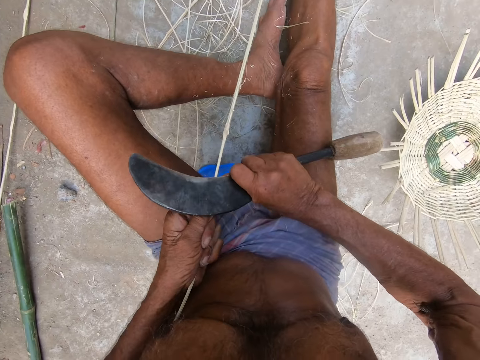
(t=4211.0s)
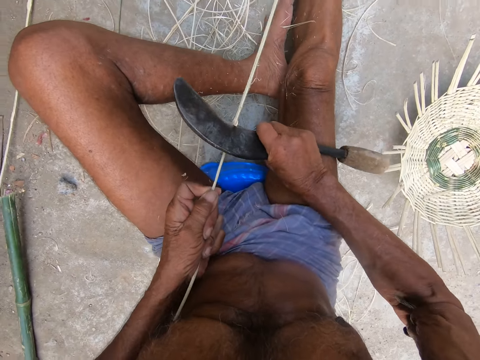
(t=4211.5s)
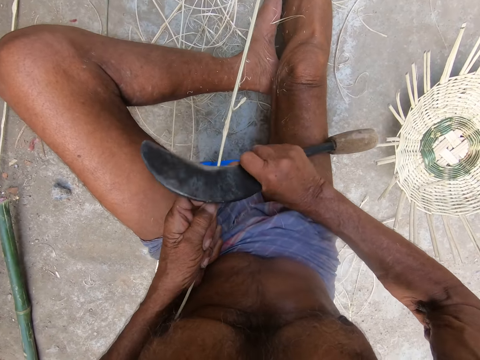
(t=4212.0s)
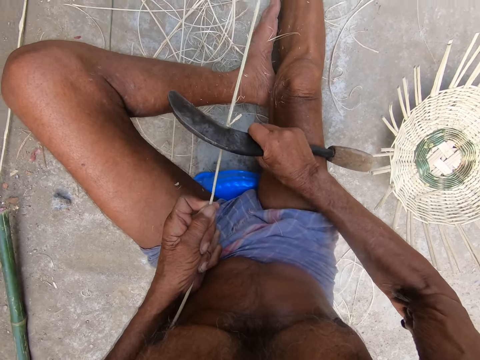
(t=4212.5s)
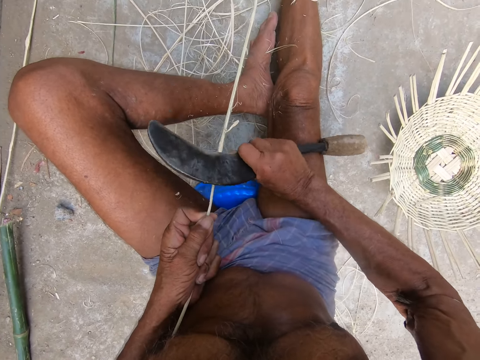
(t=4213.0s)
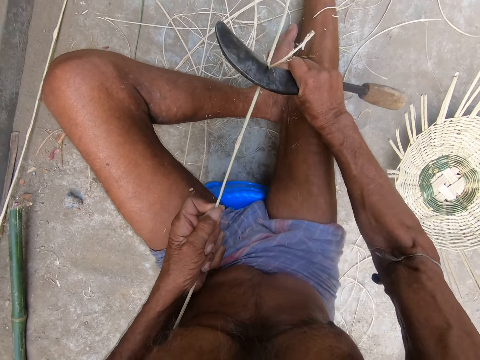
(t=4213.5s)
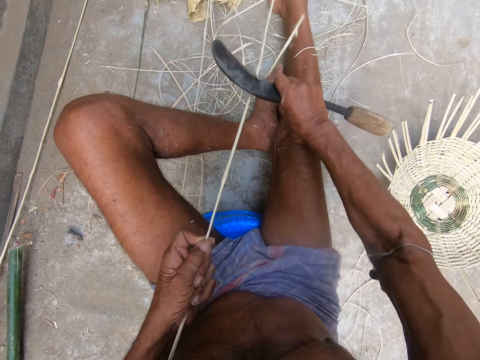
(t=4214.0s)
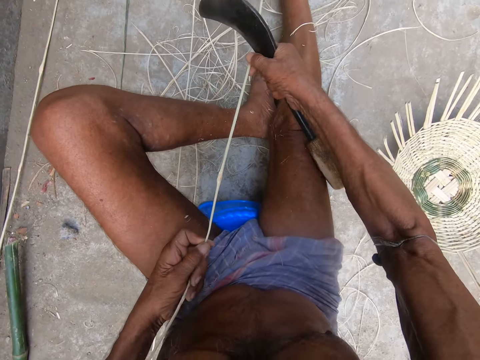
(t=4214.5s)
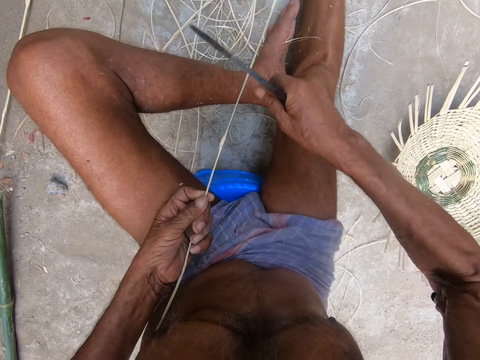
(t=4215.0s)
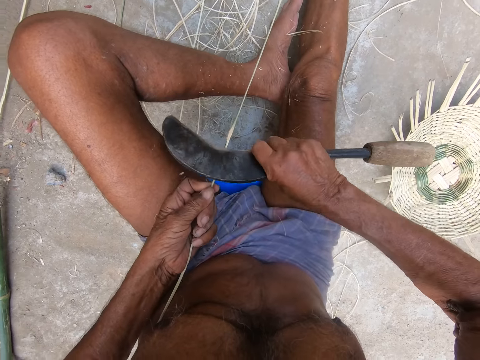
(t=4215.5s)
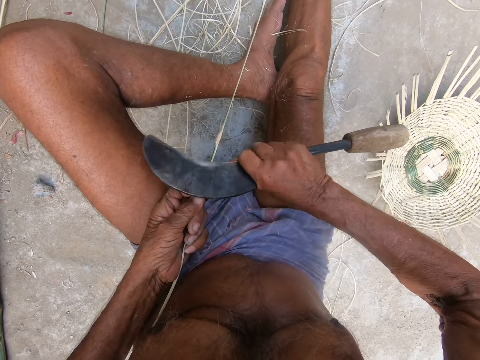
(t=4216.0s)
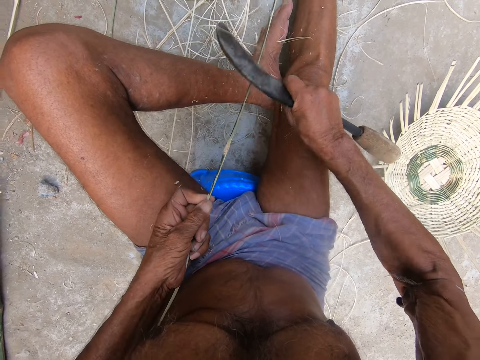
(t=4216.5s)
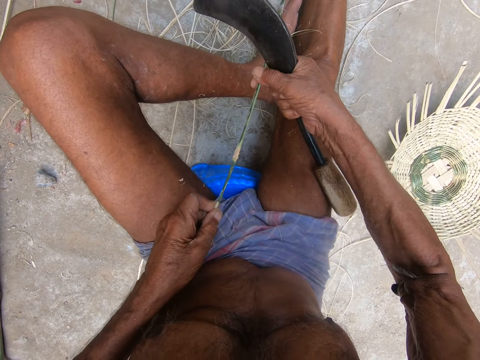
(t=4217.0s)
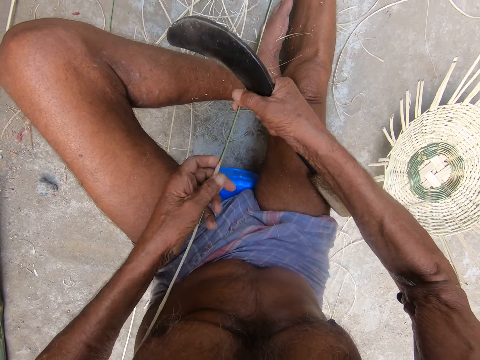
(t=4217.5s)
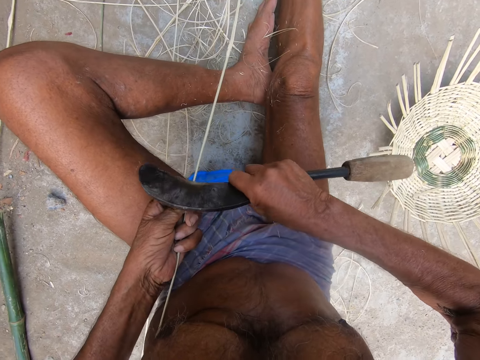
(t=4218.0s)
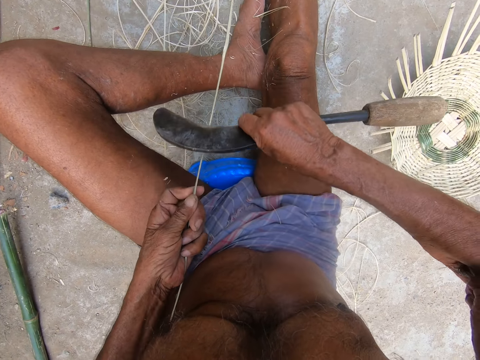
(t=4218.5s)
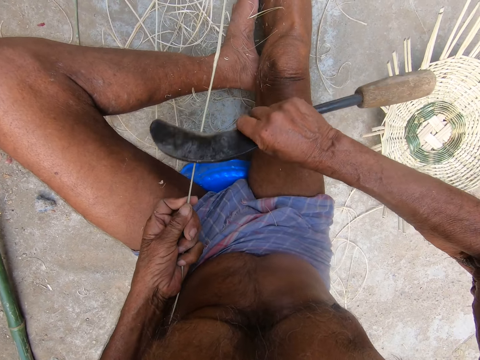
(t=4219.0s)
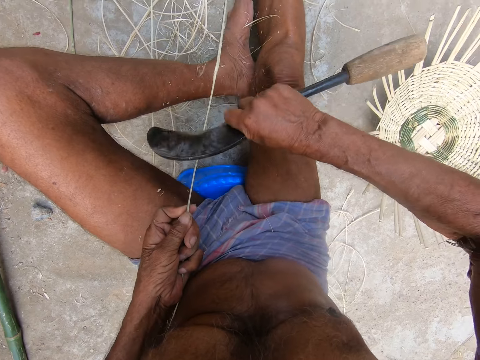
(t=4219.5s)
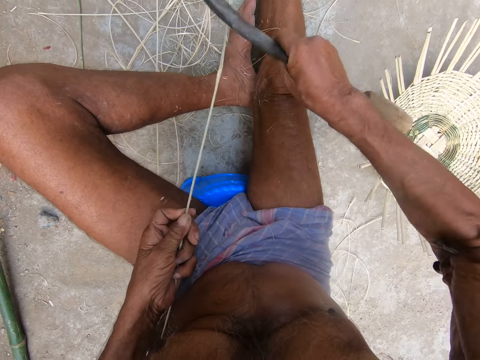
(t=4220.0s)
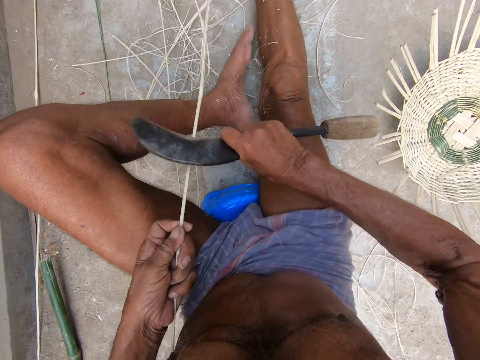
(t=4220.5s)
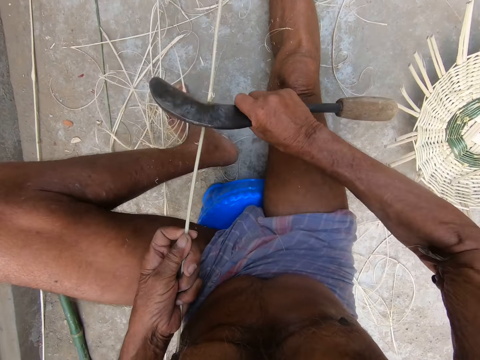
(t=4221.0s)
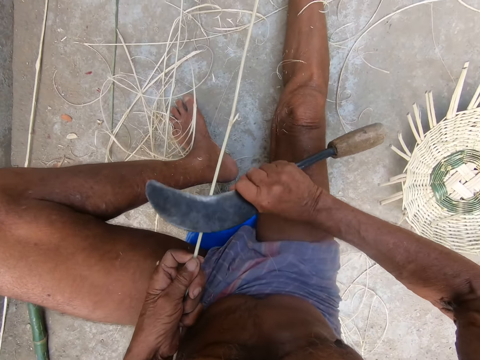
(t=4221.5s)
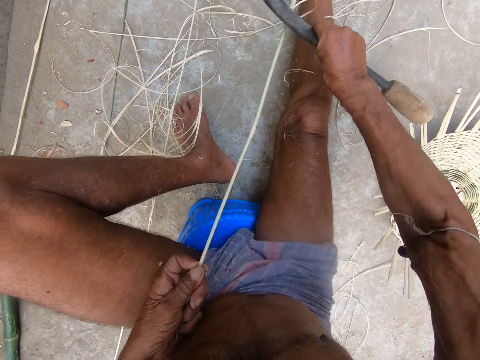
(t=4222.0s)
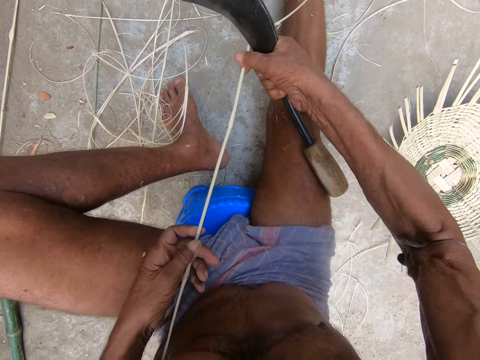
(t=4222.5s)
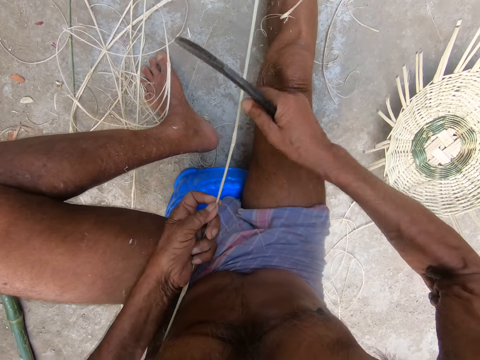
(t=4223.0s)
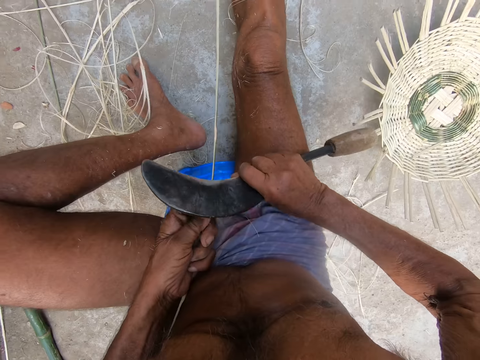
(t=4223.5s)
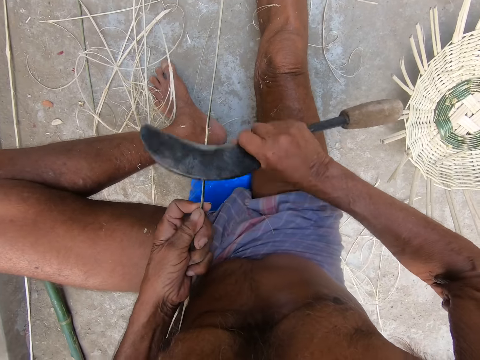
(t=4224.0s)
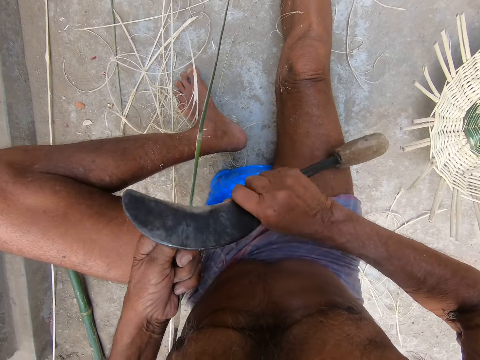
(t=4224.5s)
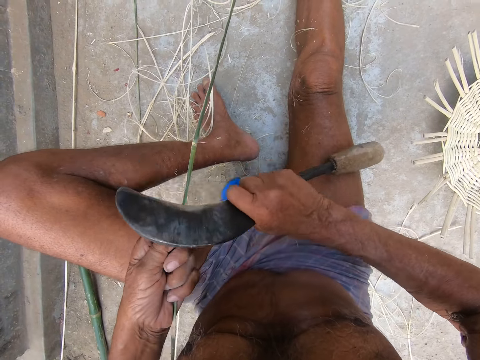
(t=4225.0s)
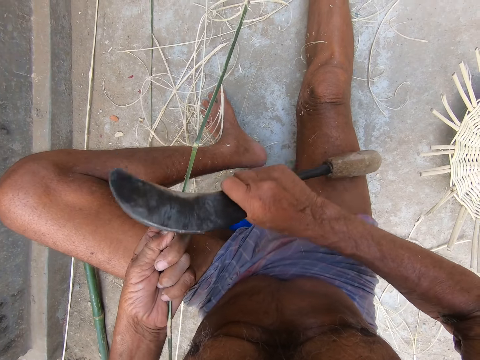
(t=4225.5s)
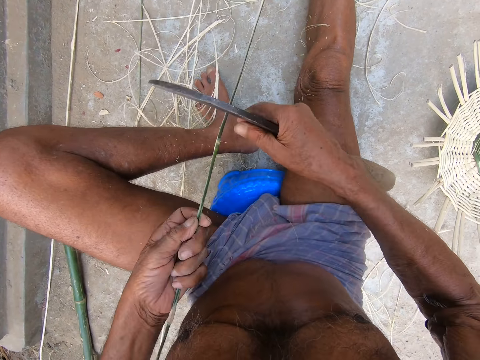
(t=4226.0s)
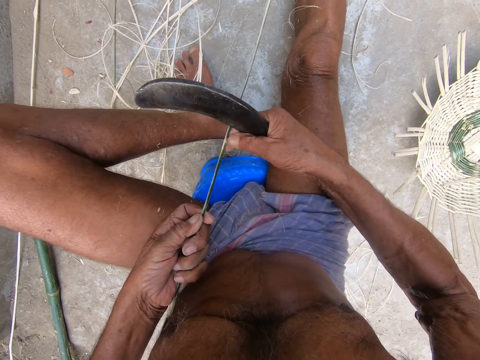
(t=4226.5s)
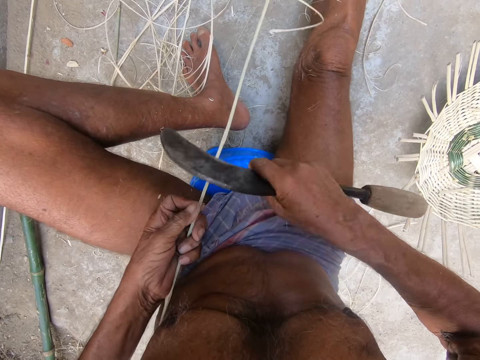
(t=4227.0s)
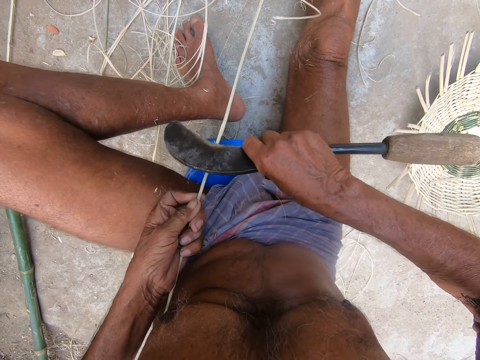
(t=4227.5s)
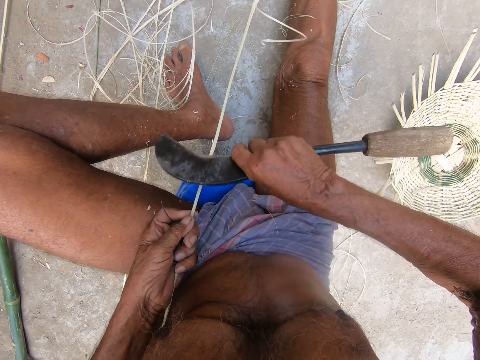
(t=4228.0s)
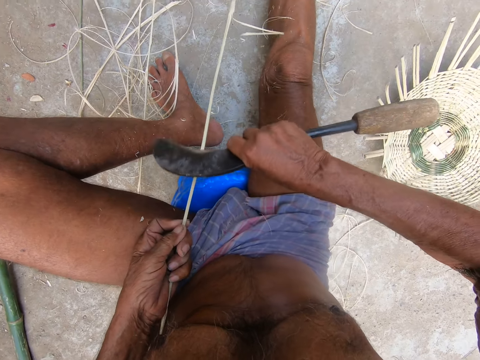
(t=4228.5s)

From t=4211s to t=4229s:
The camera wearer pulls the willow rod with both hands. He scrapes the willow rod with the sickle in his right hand. He moves his left leg. He pulls the willow rod with both hands. He scrapes the willow rod with the sickle in his right hand. He cuts off a willow thread from the willow rod with his right hand. He scrapes the willow rod with the sickle in his right hand.

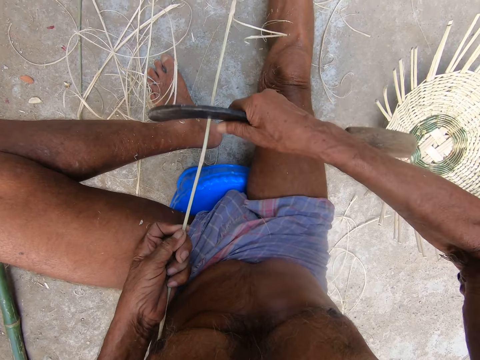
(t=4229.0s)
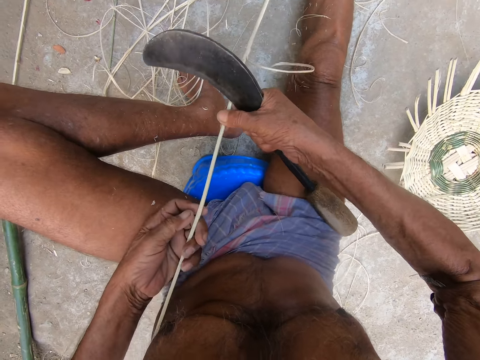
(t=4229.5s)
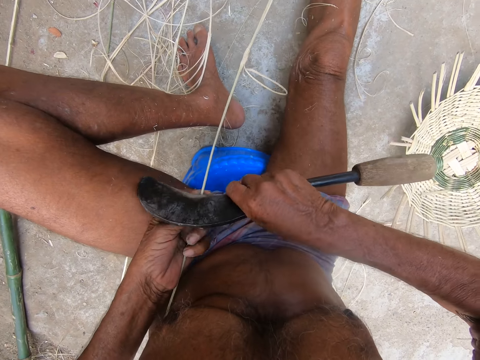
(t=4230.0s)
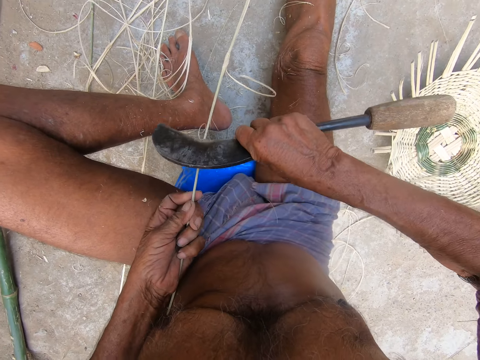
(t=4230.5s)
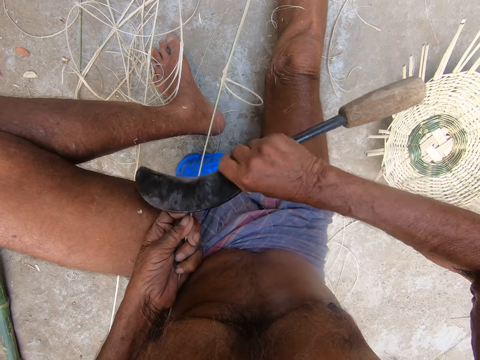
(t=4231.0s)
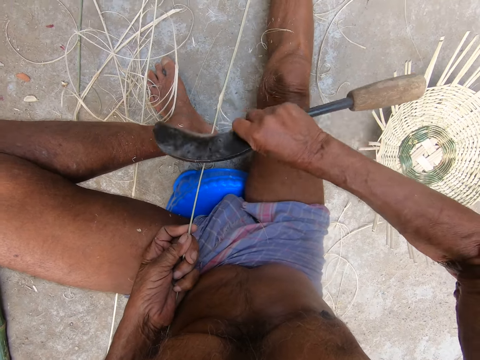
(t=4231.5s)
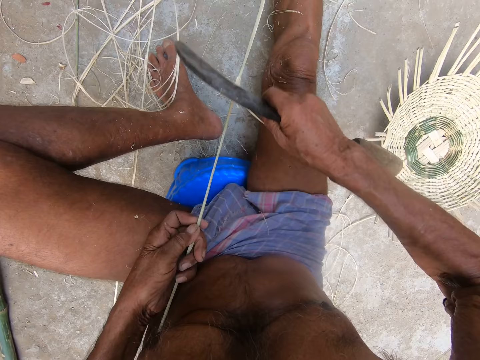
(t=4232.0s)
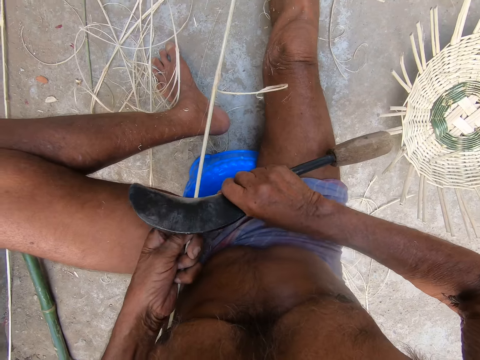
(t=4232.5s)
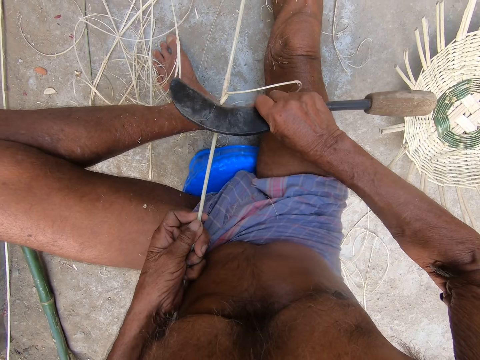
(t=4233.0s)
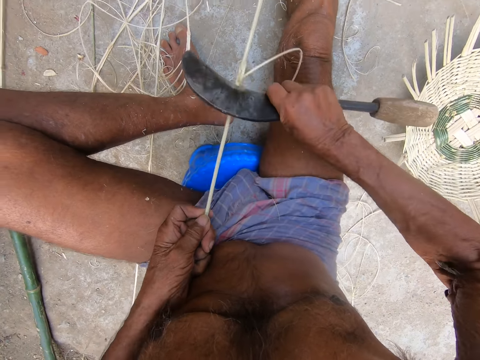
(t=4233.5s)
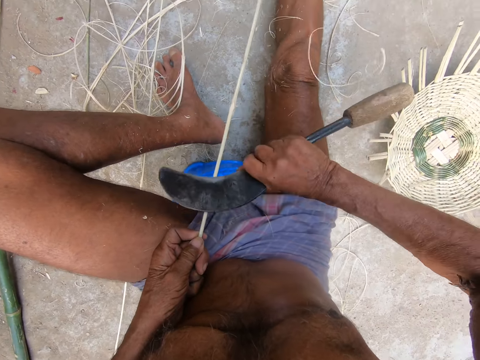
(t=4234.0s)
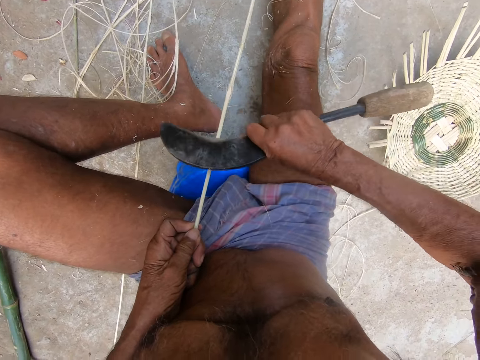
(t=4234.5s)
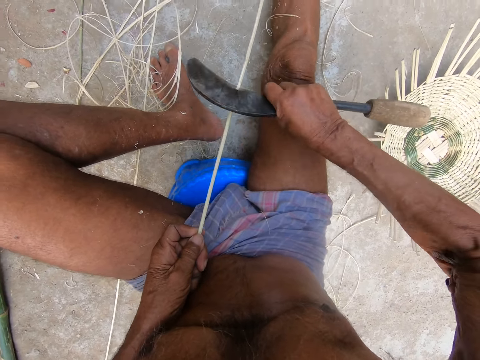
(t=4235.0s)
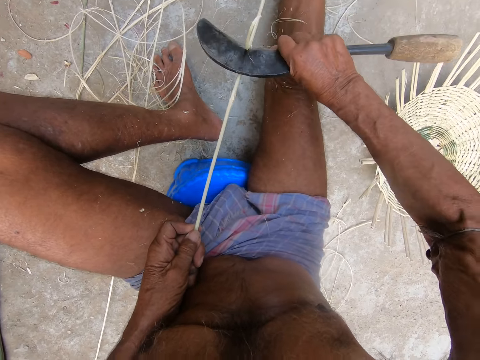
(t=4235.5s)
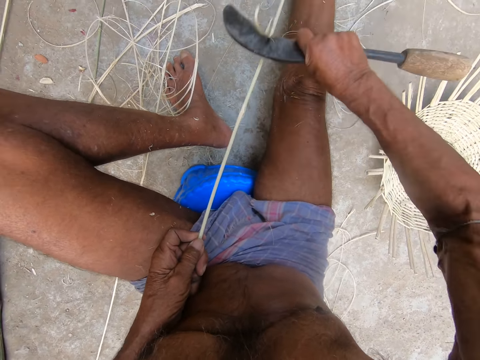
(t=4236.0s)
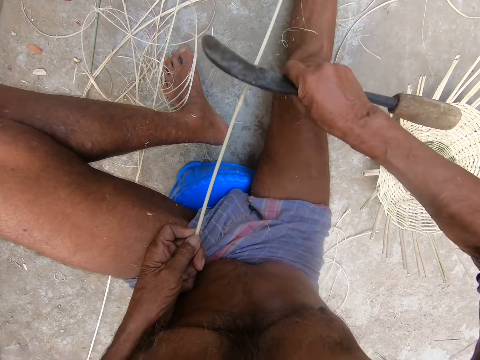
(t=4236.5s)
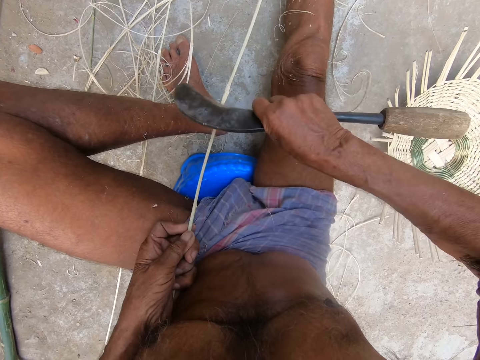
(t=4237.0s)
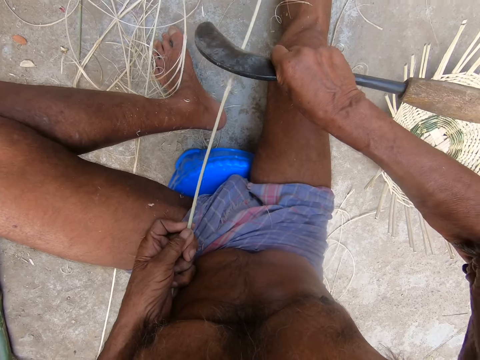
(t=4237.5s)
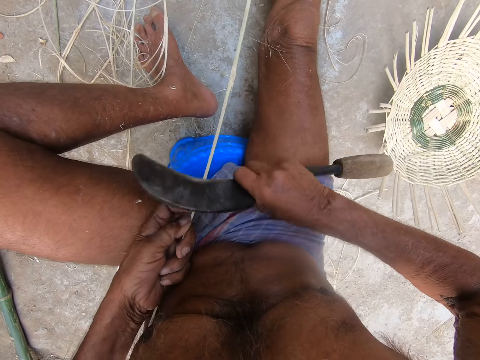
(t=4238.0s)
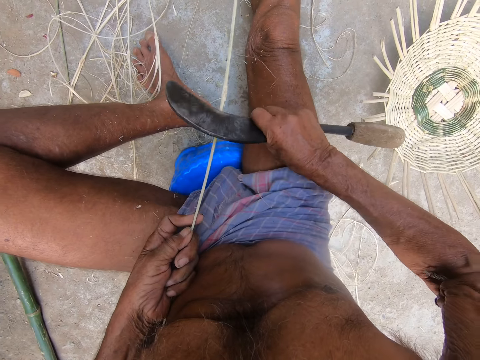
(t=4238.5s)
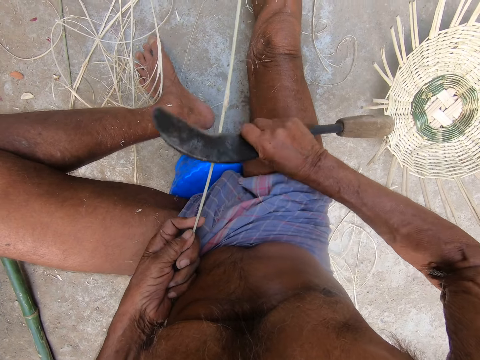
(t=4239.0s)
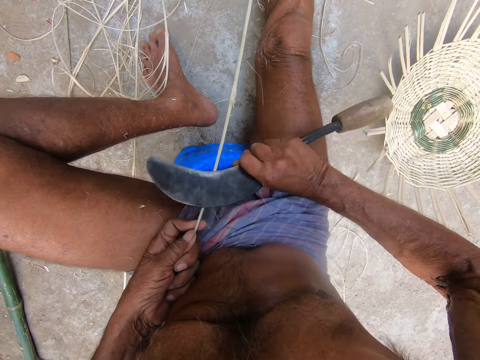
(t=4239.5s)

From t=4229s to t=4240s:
The camera wearer pulls the willow rod with both hands. He scrapes the willow rod with the sickle in his right hand.
